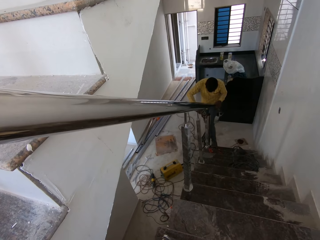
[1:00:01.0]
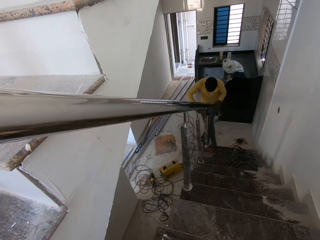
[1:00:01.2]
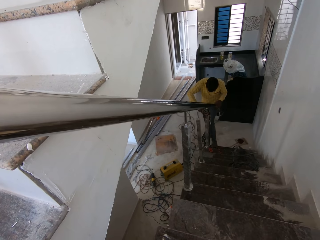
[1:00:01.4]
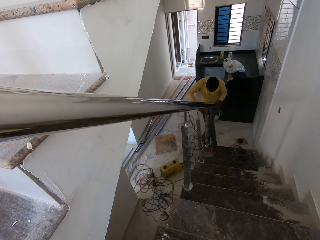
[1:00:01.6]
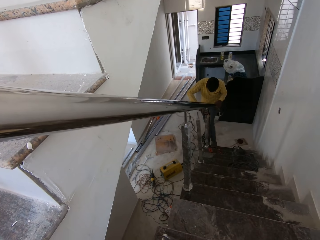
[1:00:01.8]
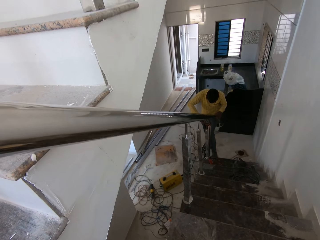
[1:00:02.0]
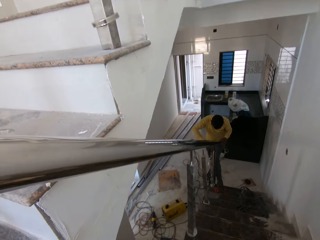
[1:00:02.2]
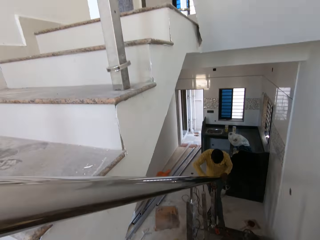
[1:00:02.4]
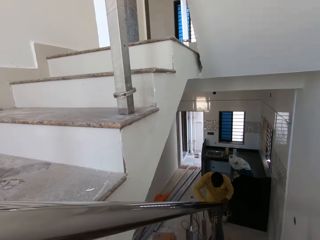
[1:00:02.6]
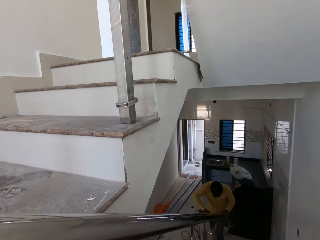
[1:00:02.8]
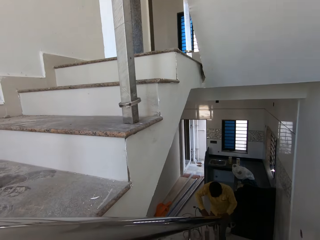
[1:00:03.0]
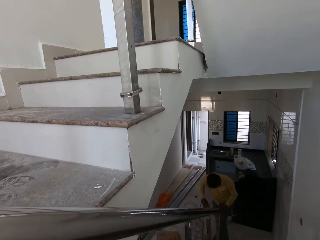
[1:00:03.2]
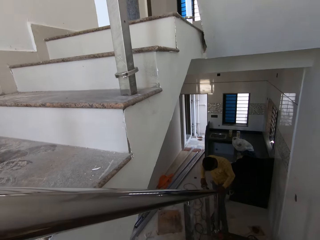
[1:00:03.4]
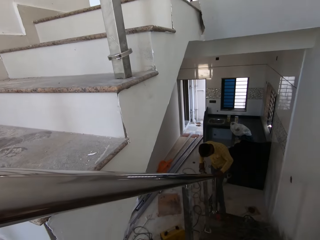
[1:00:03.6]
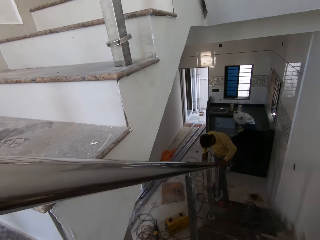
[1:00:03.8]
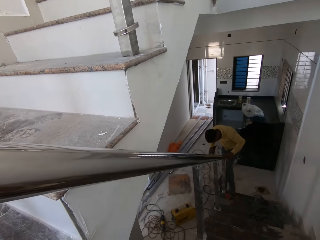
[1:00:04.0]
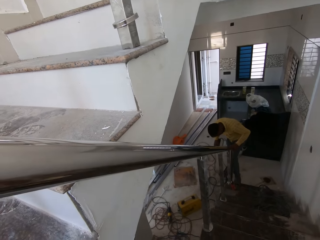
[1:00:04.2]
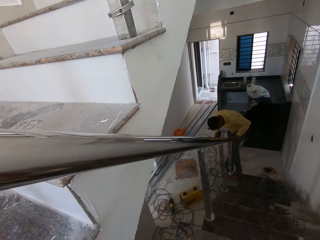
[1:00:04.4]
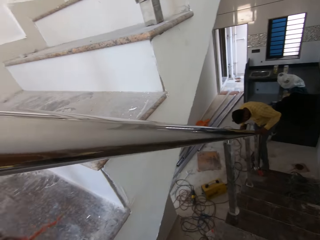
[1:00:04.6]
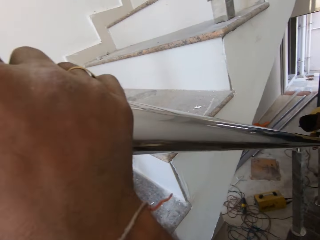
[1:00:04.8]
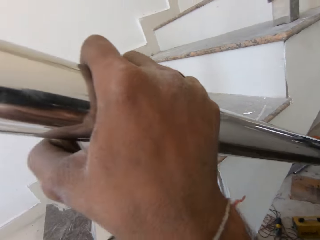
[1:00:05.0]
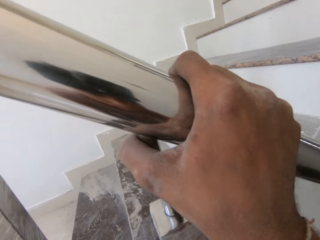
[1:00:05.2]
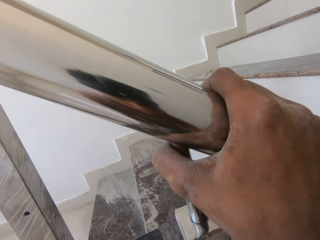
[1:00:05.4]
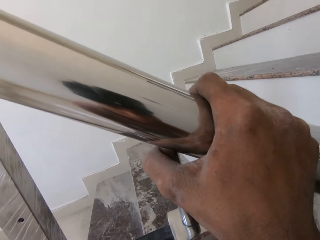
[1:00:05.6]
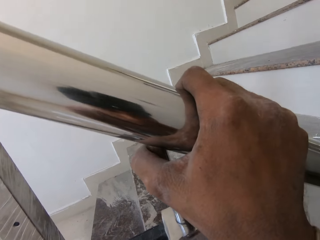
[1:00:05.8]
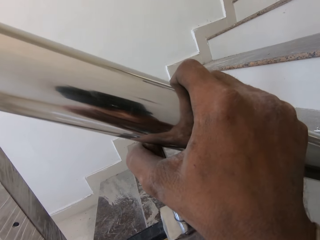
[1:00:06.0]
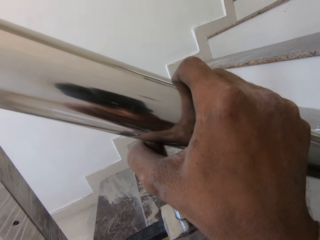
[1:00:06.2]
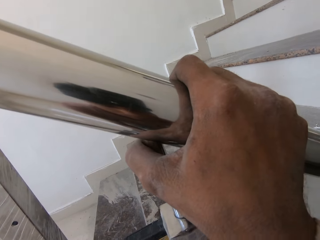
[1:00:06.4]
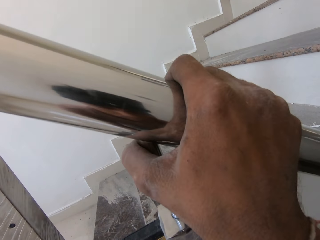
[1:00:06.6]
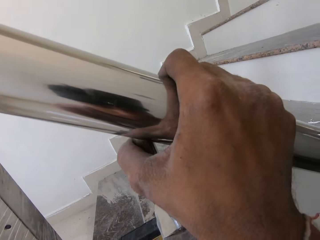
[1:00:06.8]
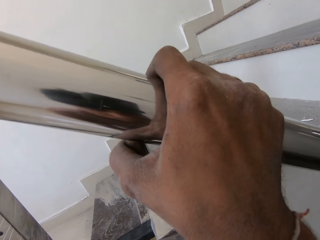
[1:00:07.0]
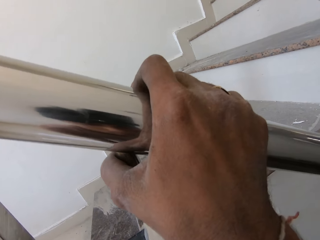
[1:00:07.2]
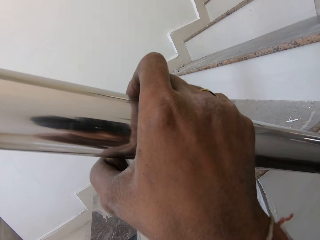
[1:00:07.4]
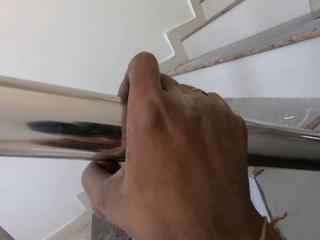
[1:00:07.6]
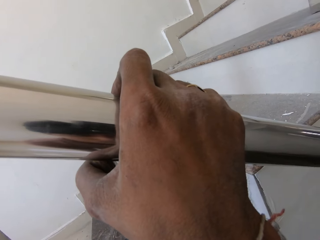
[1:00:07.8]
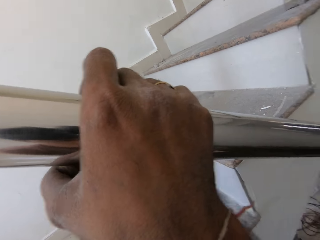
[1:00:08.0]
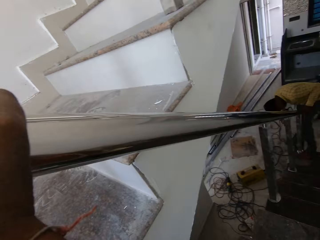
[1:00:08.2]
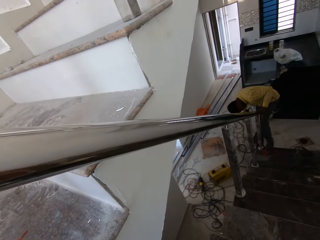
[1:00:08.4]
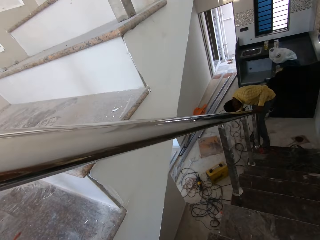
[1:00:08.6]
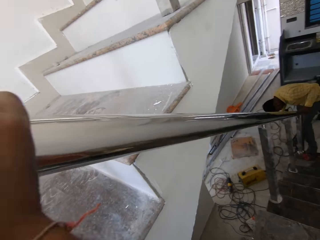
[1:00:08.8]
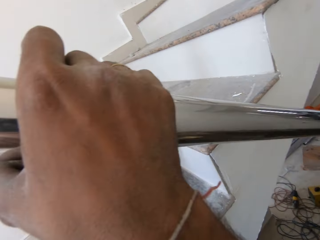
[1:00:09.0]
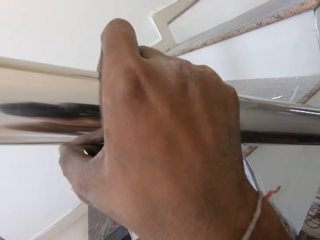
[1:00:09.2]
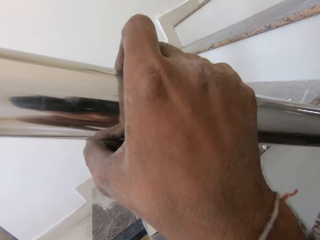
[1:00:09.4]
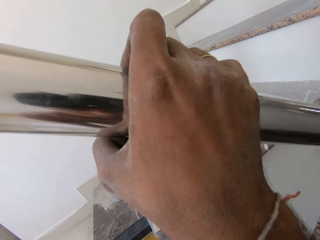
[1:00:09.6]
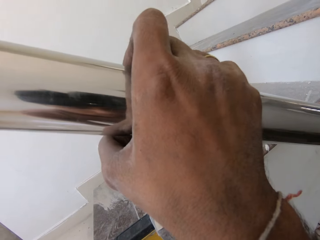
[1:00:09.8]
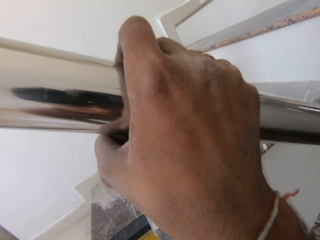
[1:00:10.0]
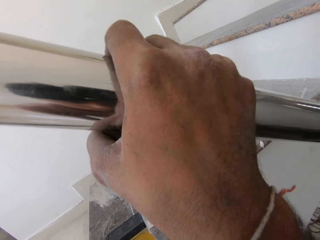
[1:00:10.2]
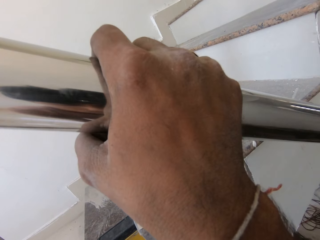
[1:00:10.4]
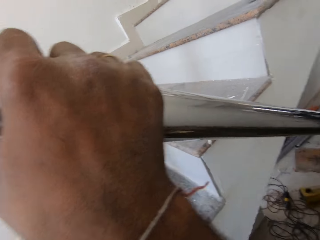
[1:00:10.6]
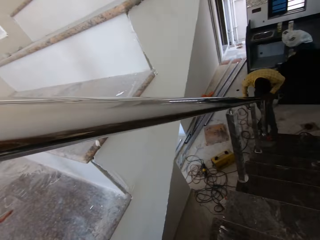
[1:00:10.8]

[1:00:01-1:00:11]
The camera wearer looks around. The man drops the angle grinder on the floor with his right hand. The camera wearer looks around and holds the stairs rail. The man adjusts the stairs rail on the steel spindle with both hands. The camera wearer looks around.

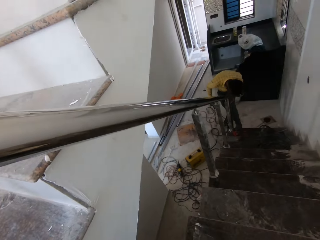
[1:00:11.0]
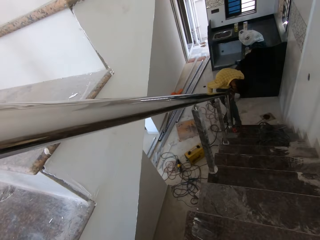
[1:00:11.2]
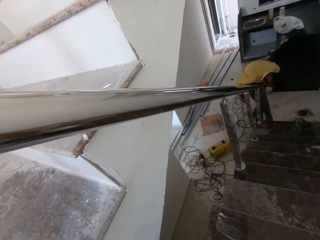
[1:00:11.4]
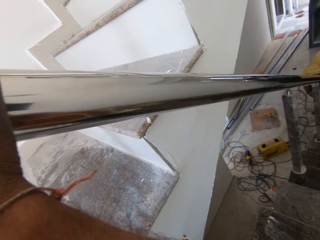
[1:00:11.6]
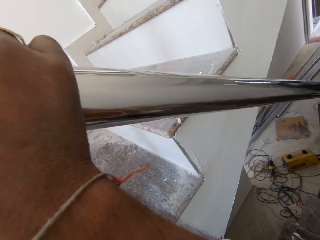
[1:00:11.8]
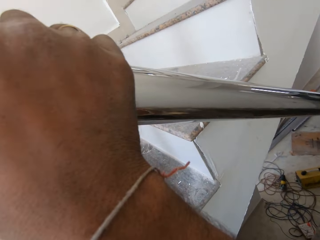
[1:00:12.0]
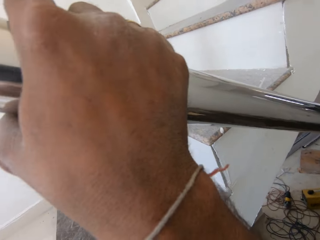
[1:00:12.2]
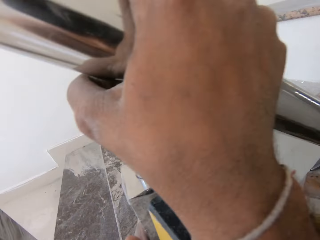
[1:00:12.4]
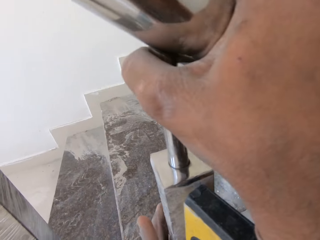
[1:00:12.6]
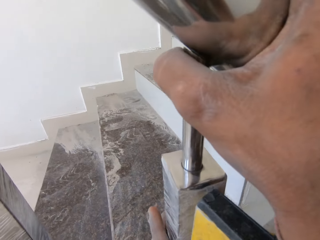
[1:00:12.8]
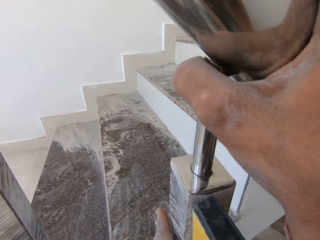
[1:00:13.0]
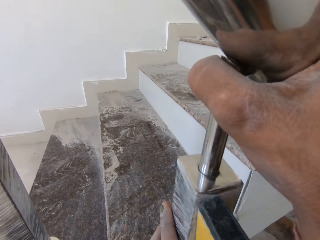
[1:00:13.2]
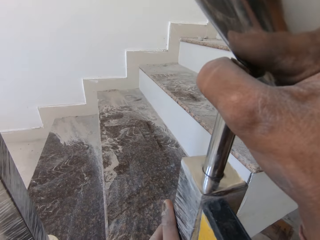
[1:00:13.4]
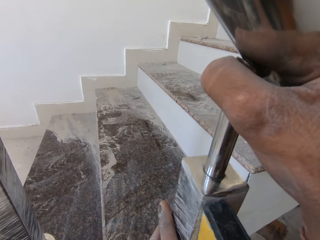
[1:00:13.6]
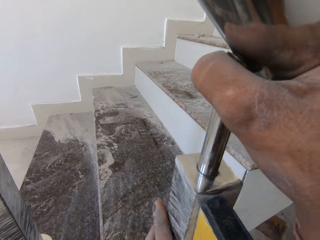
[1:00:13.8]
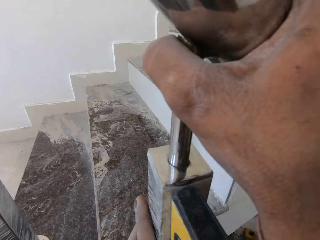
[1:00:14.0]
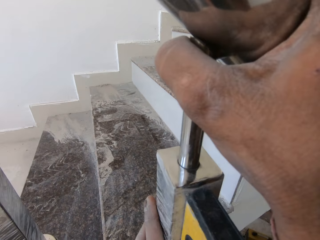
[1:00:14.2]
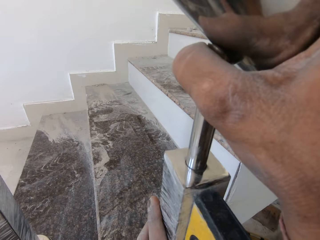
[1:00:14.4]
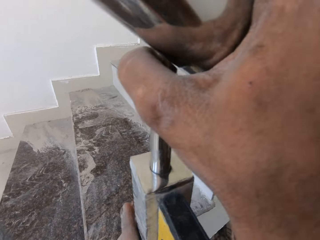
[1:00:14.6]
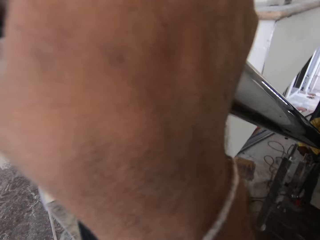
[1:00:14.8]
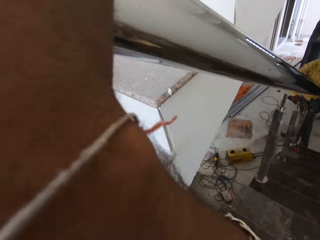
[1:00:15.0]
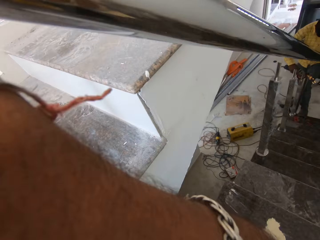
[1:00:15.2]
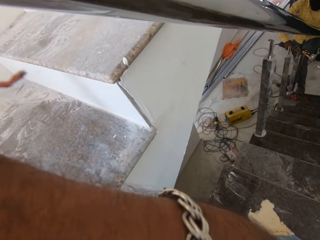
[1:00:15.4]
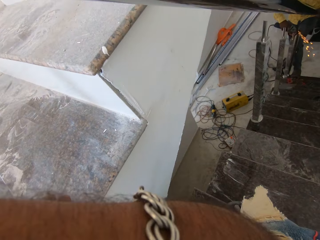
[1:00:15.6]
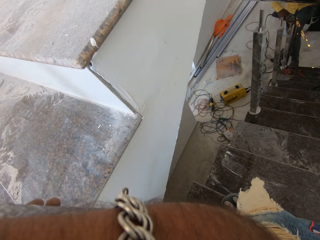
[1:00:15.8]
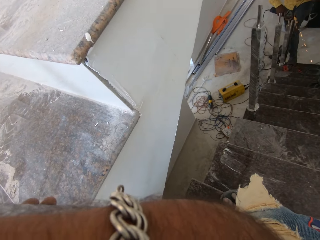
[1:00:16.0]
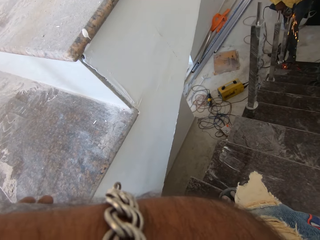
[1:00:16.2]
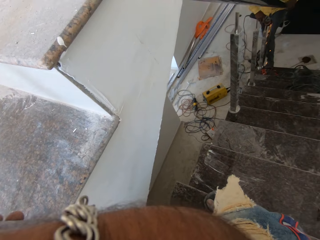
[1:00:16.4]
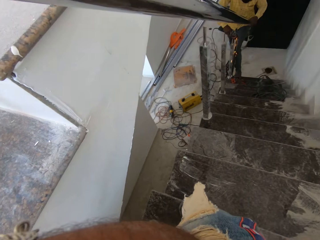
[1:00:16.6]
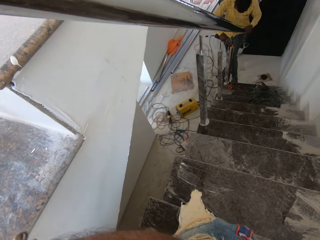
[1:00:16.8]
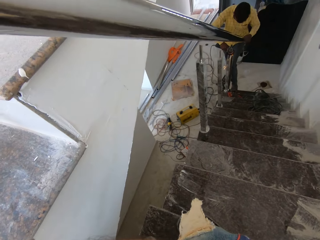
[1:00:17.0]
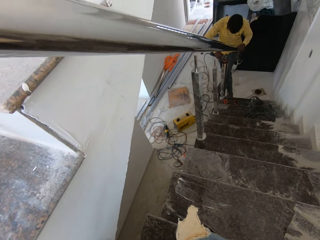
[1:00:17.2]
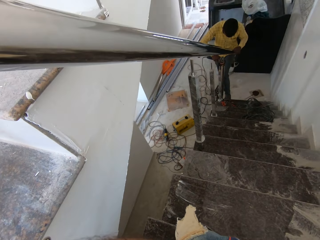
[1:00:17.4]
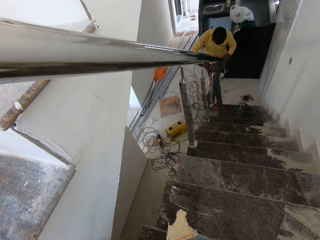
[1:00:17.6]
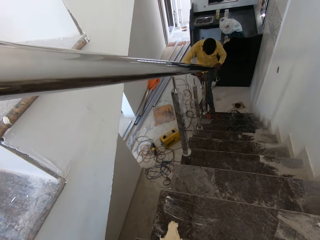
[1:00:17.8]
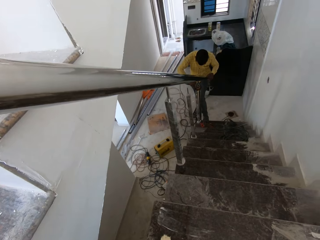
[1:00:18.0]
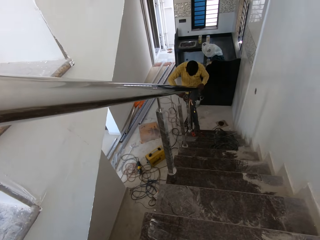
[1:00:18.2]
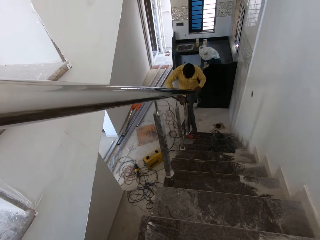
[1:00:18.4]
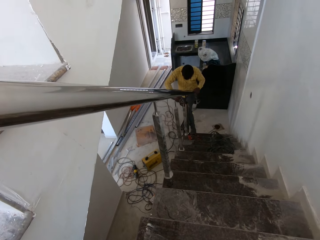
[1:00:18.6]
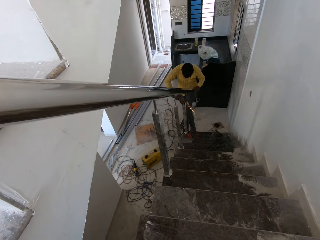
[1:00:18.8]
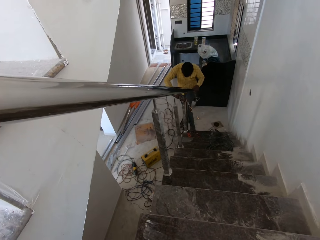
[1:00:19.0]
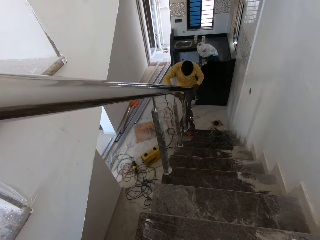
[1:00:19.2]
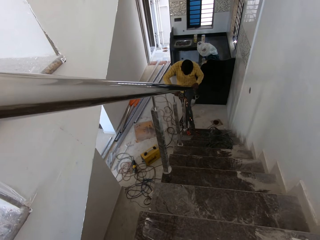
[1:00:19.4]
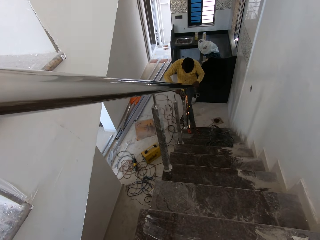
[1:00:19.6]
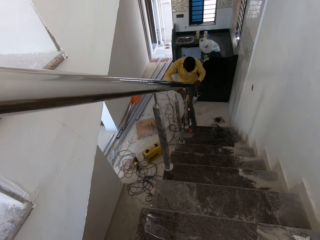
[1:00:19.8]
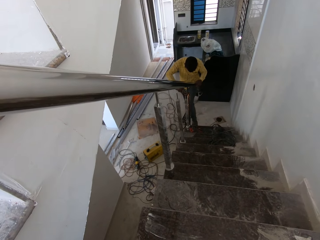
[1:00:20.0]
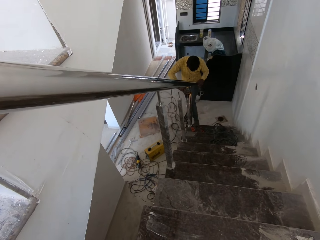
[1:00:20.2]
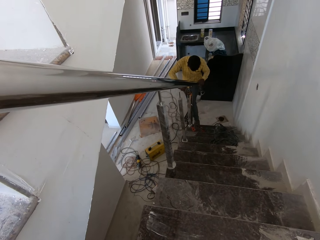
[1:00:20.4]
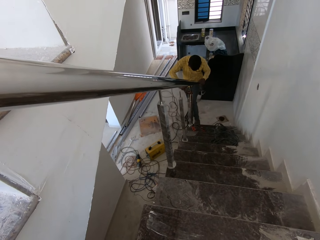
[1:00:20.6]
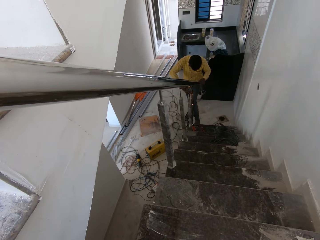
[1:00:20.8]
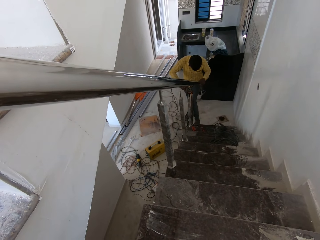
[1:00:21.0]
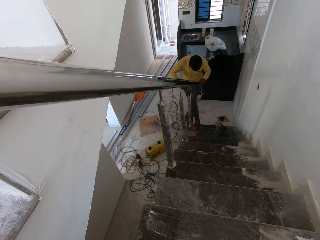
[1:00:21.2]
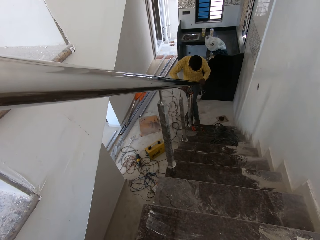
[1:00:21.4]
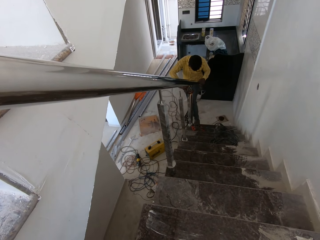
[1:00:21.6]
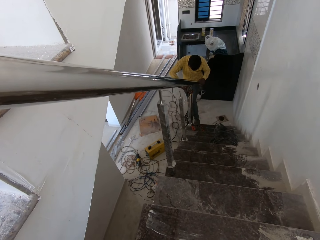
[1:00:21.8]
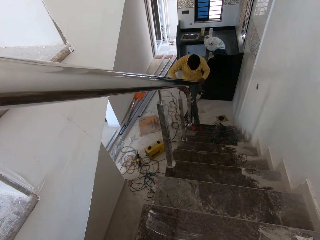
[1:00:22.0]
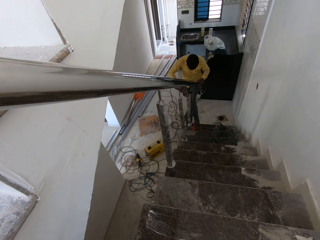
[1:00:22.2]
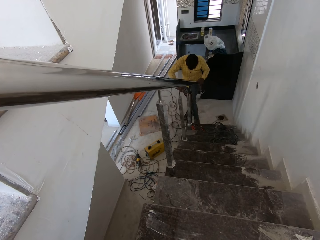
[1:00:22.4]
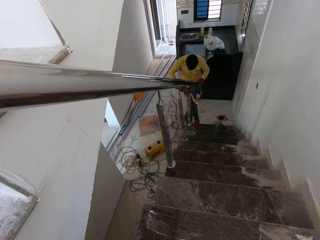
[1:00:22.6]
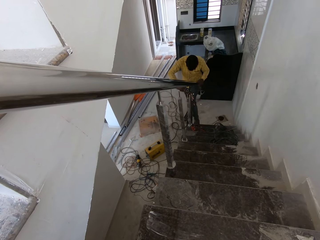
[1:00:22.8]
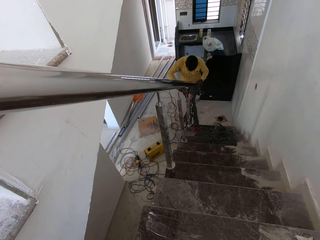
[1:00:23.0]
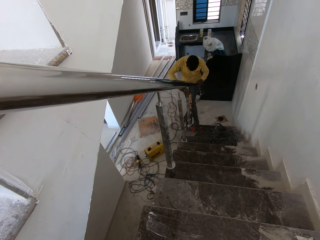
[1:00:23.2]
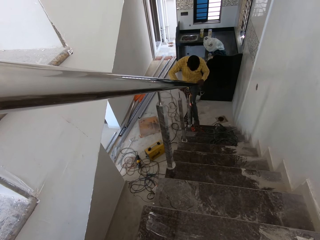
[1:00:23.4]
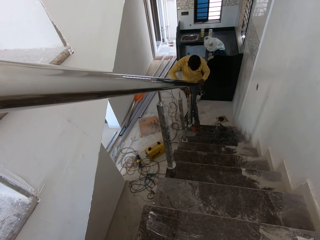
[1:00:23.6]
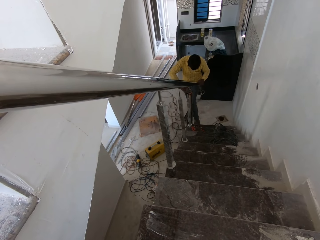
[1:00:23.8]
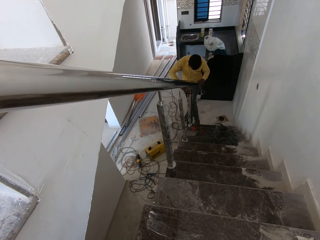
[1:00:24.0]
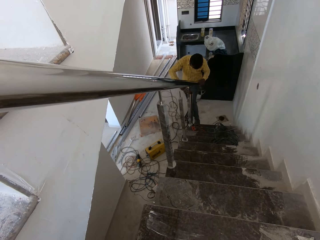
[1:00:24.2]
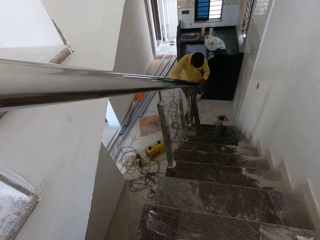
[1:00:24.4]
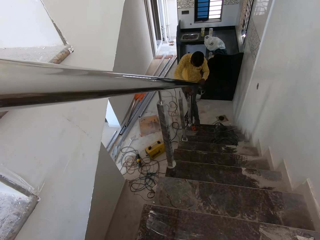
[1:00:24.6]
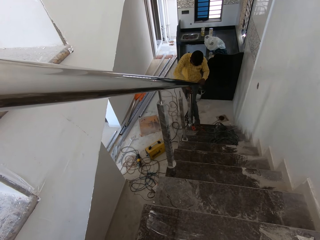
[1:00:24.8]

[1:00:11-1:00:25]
The camera wearer holds the stairs rail. They hold the stairs rail again. They use a spirit level on the rail support and look around. The man files the steel spindle with the angle grinder in his right hand, holds the stairs rail with his left hand, and welds the stairs grill rail with a welding machine.
